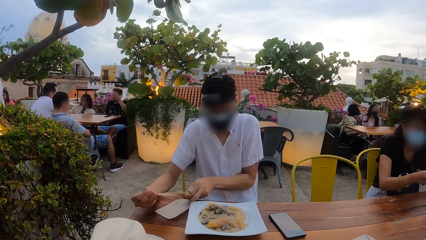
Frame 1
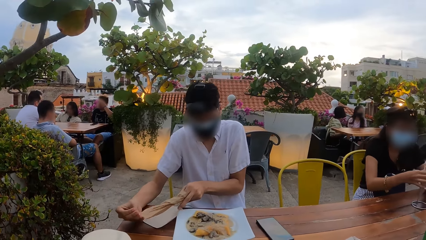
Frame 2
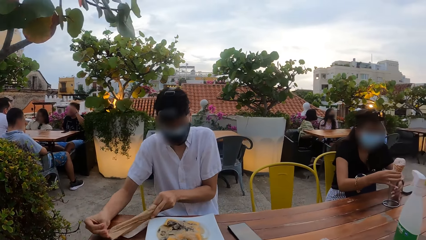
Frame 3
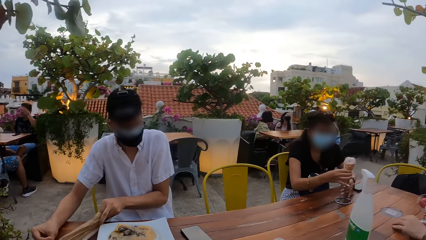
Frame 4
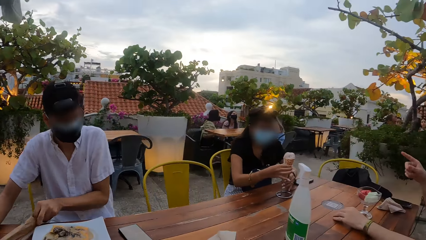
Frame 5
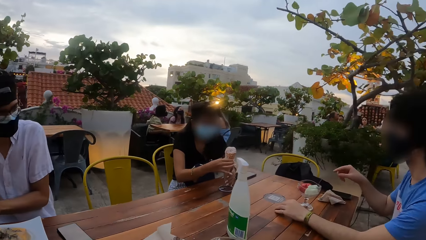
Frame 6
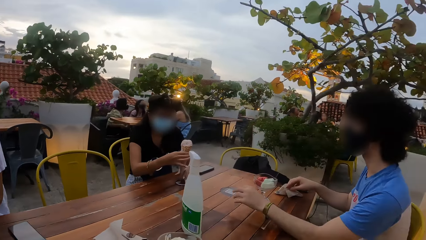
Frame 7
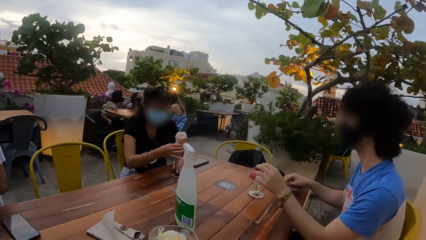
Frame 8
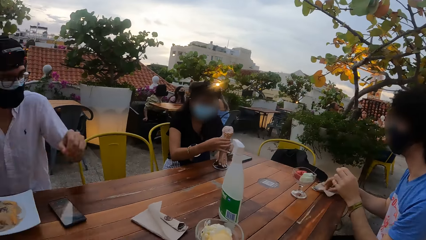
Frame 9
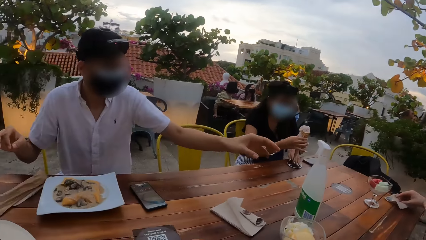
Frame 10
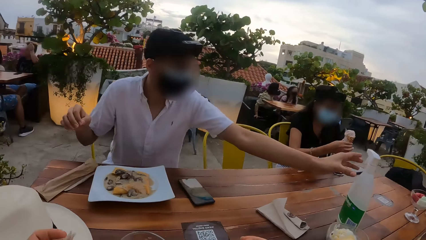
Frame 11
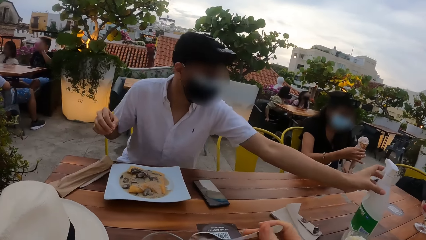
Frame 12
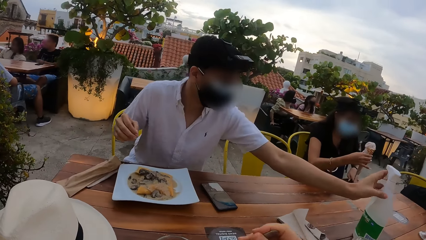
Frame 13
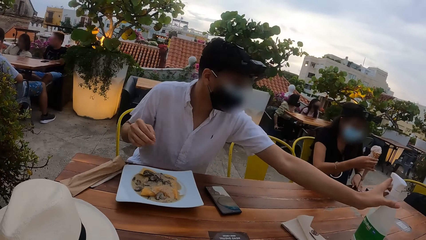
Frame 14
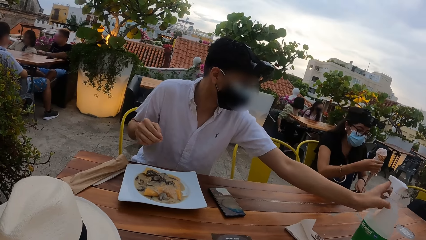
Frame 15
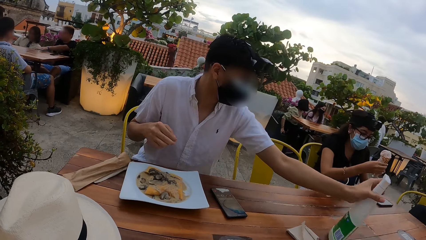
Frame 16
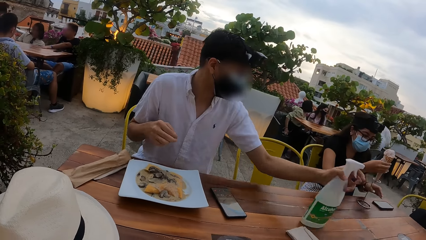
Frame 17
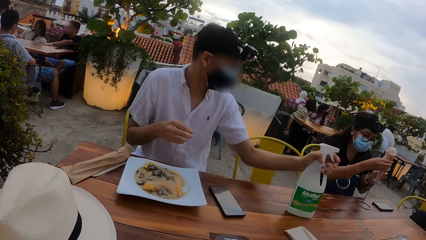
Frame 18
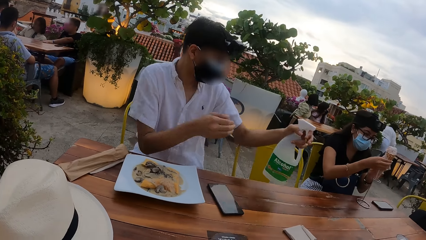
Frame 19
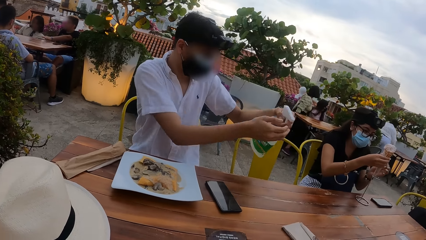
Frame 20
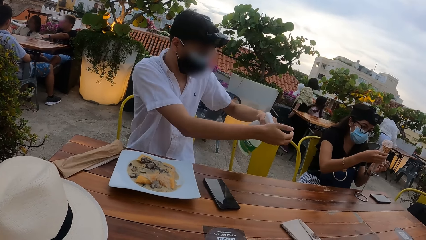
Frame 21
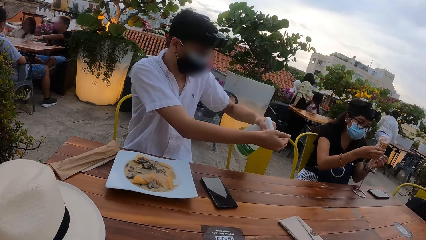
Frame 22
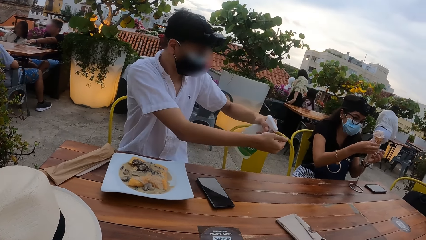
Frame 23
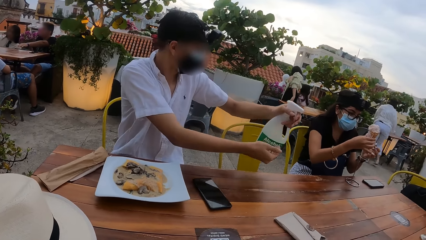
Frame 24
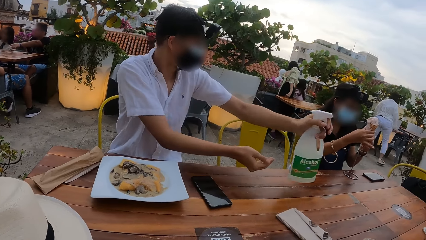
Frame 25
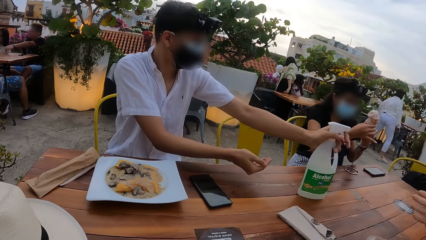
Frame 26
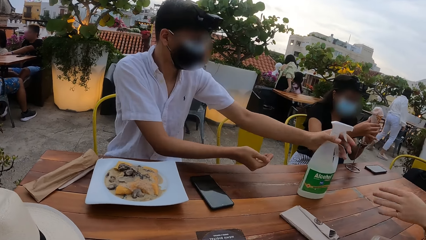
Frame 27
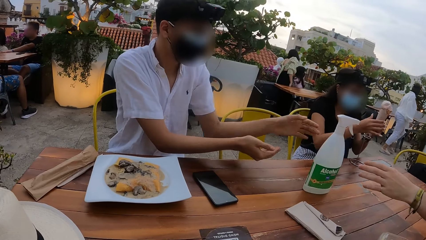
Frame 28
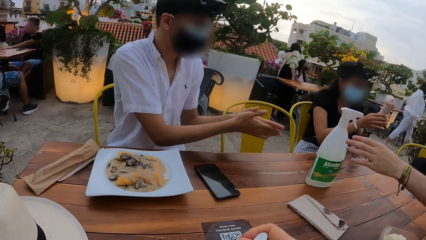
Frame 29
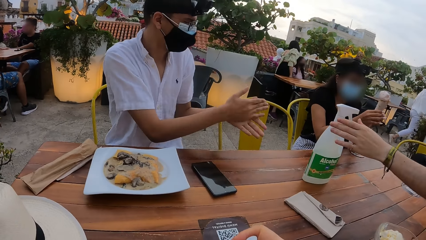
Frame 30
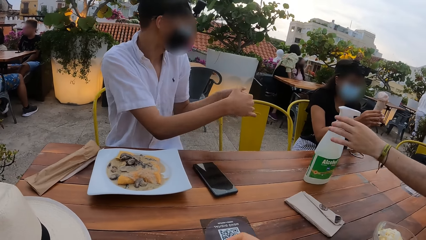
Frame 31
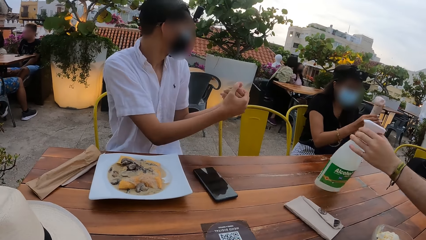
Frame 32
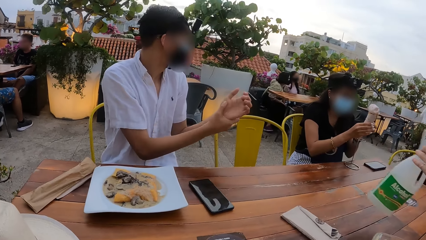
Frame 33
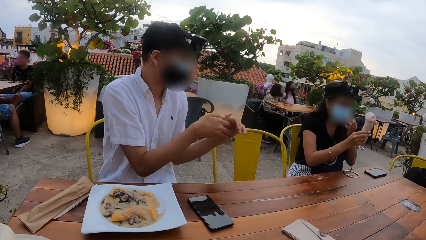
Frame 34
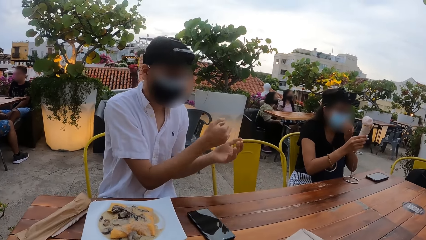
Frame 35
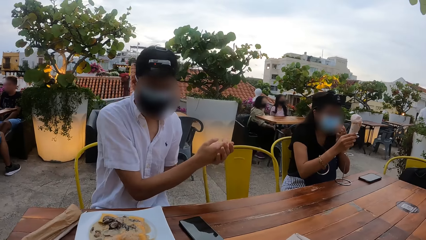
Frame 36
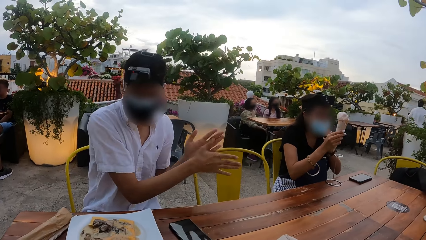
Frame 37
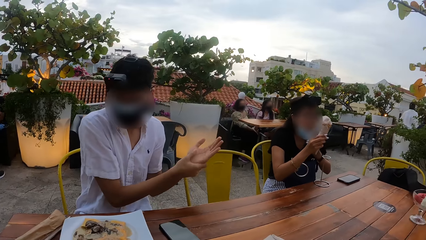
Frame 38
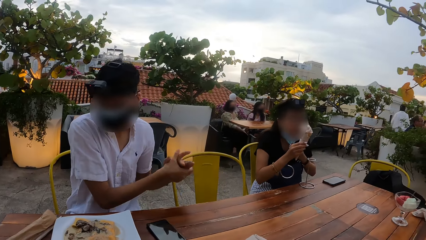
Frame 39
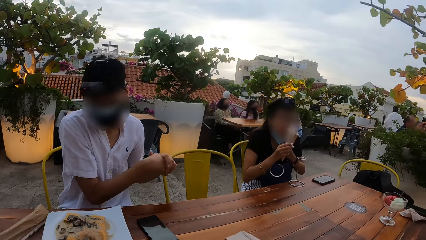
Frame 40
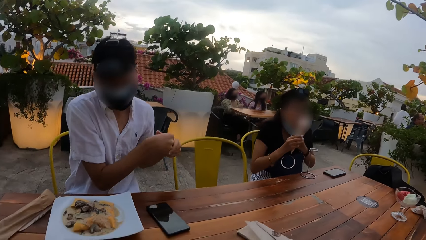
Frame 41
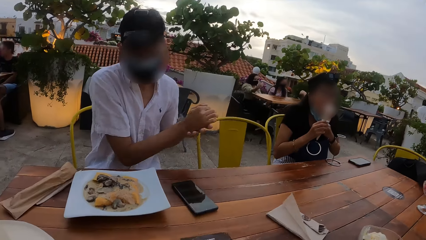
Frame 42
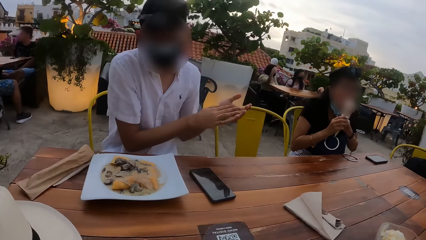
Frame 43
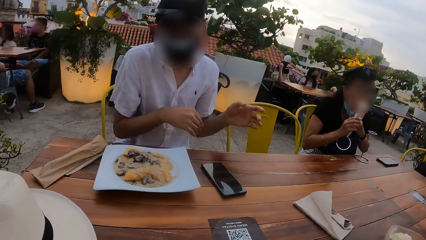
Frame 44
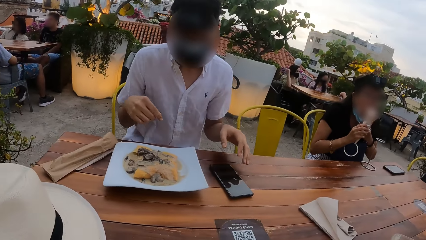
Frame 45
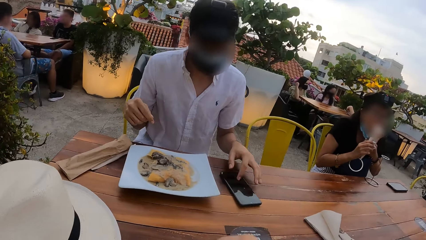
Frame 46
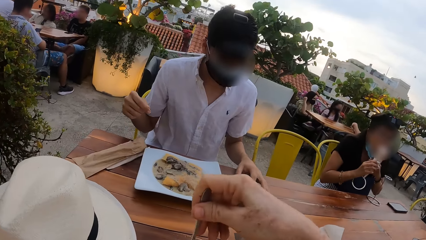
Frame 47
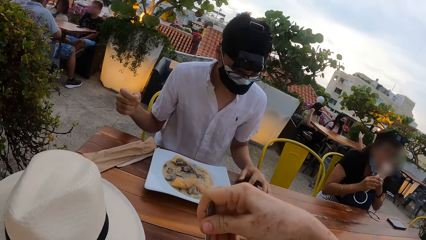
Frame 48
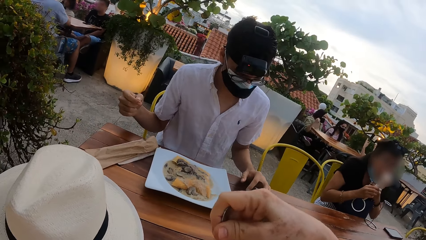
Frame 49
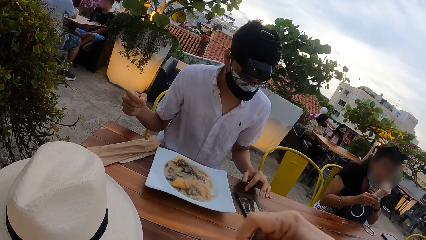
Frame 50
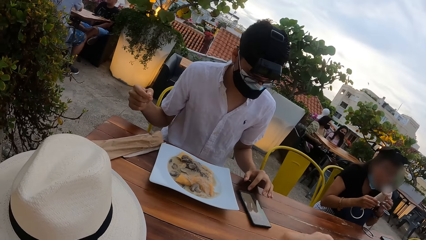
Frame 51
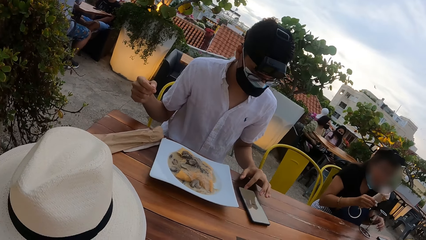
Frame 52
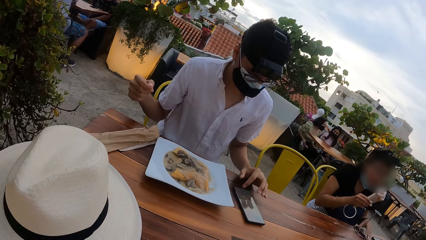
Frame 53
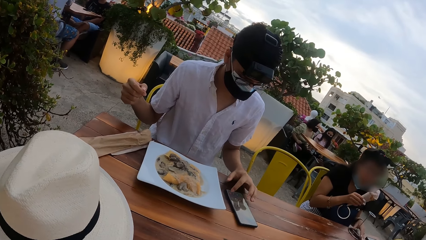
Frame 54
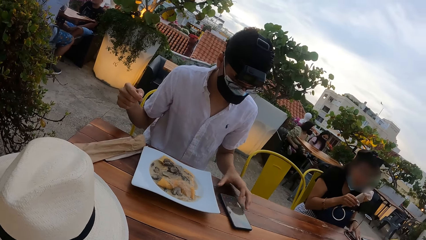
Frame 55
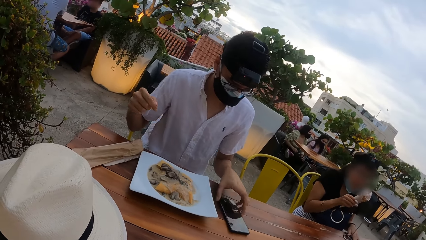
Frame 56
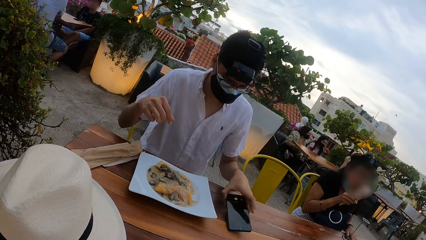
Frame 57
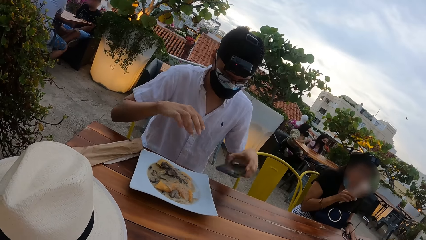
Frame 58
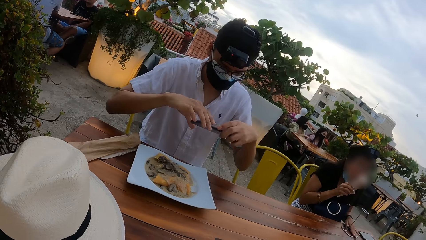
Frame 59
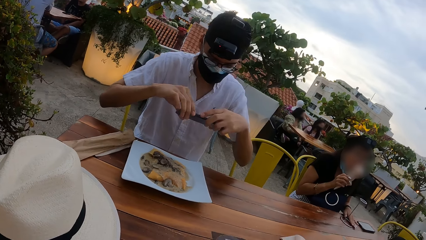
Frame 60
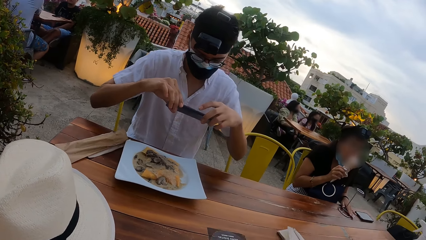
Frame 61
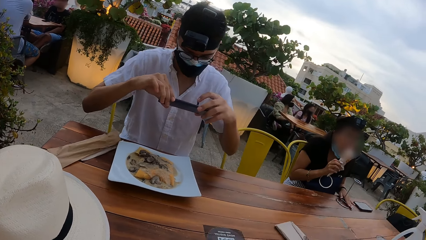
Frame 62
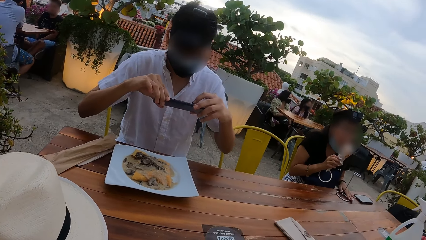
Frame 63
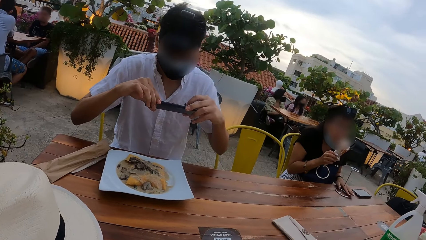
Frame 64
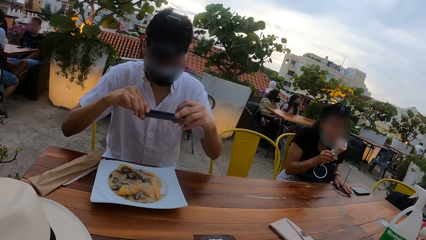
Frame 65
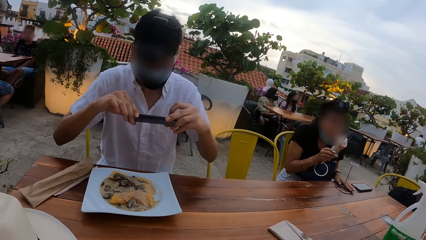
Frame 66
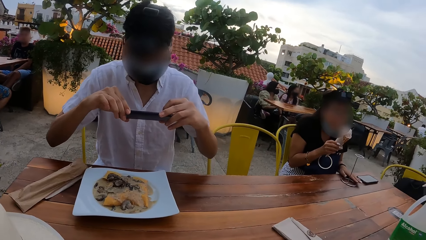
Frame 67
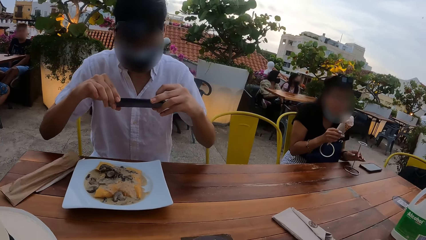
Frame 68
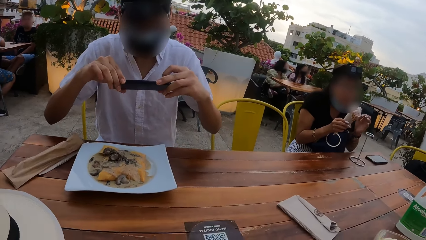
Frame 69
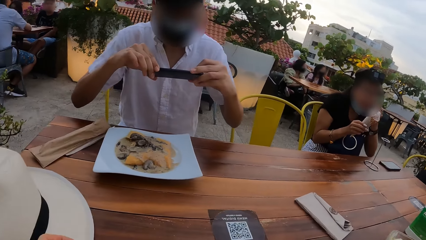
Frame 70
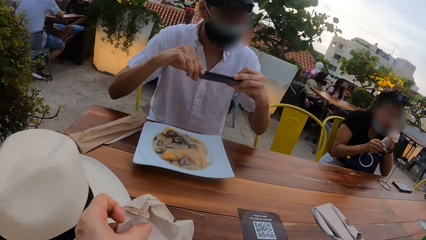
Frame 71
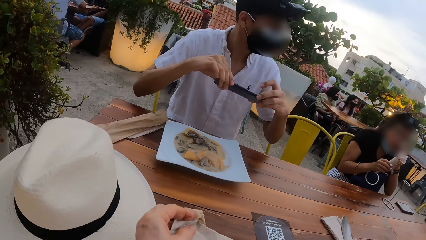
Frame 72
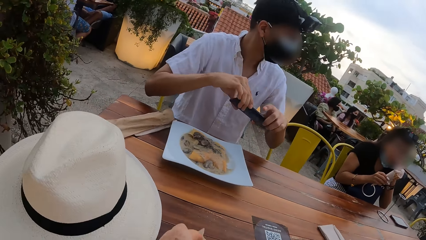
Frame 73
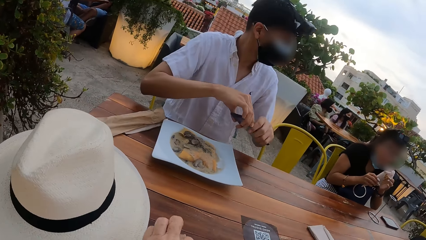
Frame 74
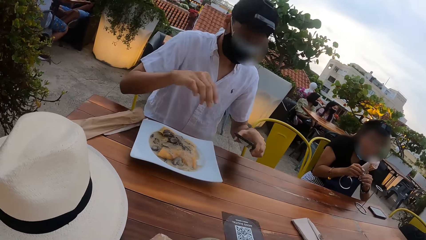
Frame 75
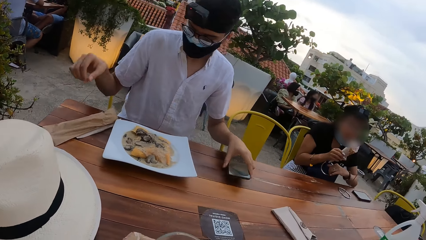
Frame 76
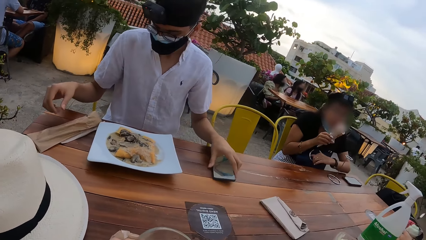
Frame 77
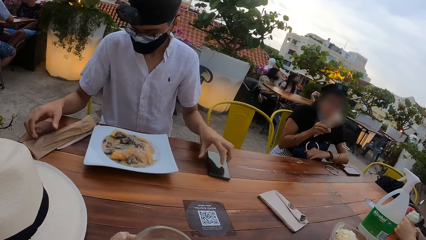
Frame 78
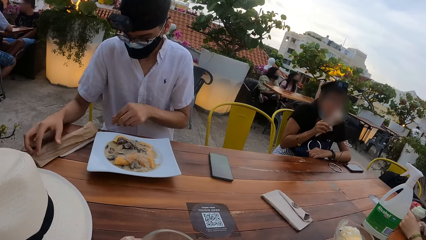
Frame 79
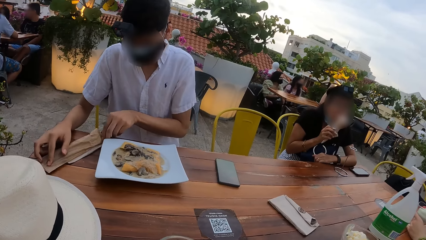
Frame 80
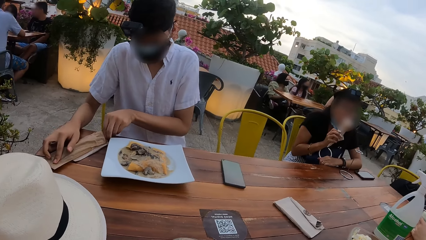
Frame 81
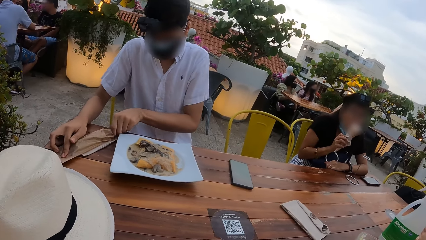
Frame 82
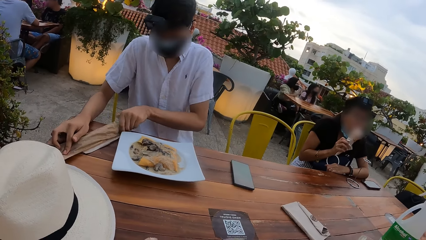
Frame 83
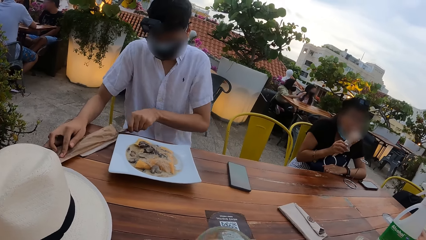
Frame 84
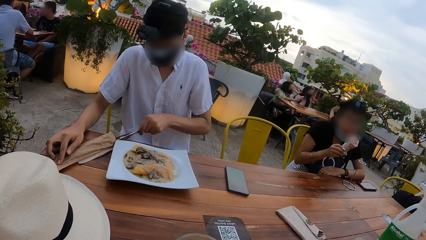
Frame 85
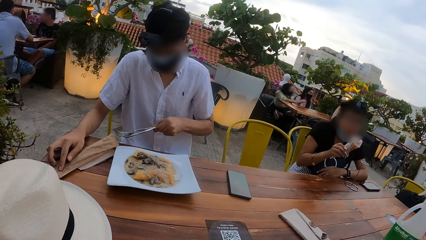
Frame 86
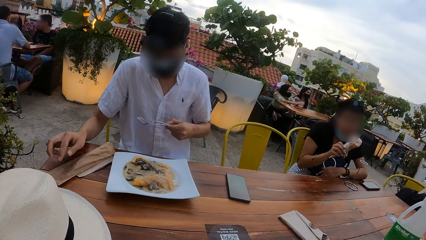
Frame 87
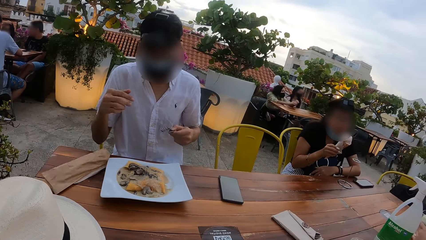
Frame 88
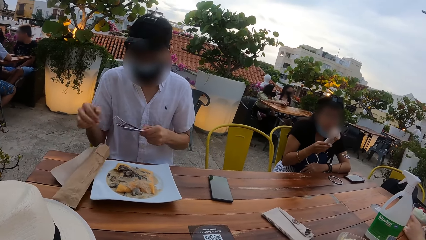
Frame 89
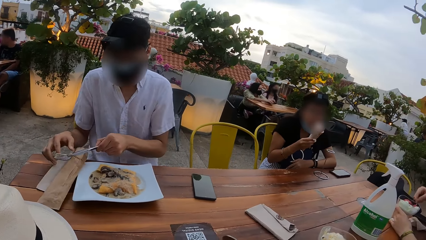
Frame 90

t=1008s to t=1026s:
The man drops the cutlery bag on the table with both hands. The woman removes the ice cream from the ice cream stand on the table with her right hand. Another man picks up a serviette paper from the table with his right hand. The camera wearer looks around. The first man picks up a bottle of hand sanitizer from the table with his left hand. The camera wearer puts the spoon in her right hand in the cup of ice cream on the table. Another woman touches a table in the restaurant with her right hand. The camera wearer raises a hand. The first woman holds the ice cream with both hands. The first man presses the sanitizer from the bottle of sanitizer in his left hand on his right hand, drops the bottle of hand sanitizer on the table with his left hand, and rubs the sanitizer in his right hand on his hands. The other man picks up the bottle of hand sanitizer from the table with his left hand. The first woman adjusts a nose mask on her face with her left hand and licks the ice cream in her hands with her tongue. The first man presses the phone on the table with his left hand. The first woman adjusts the ice cream stand on the table with her left hand and licks the ice cream in her right hand with her tongue. The first man picks up the phone from the table with his left hand, holds the phone with both hands, snaps the plate of moo shu on the table with the phone in his hands, and raises the phone above the food. The first woman touches her face with her left hand. The camera wearer drops a serviette paper on the table with her left hand. The first man drops the phone on the table with his left hand. The first woman places her left hand on the table. The first man places his right hand on the cutlery bag on the table and removes cutlery from the cutlery bag on the table with his left hand.
